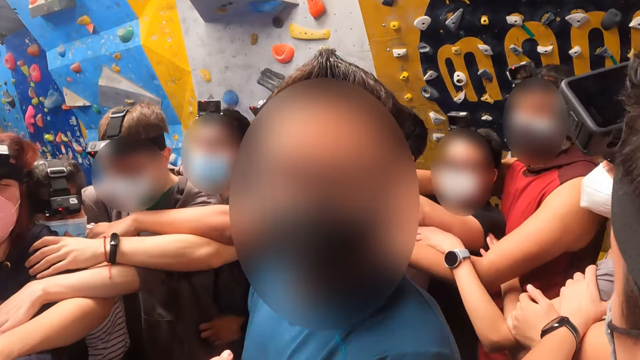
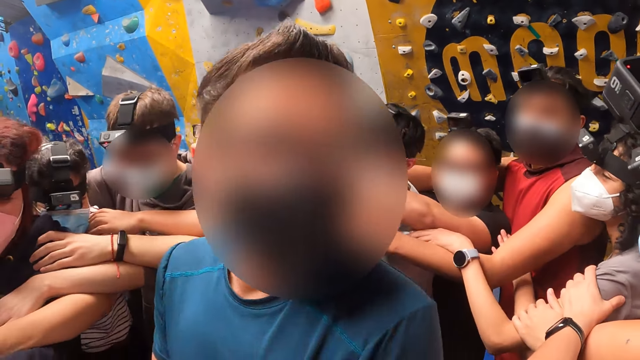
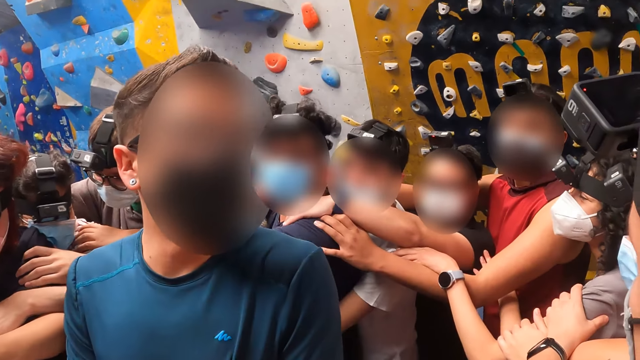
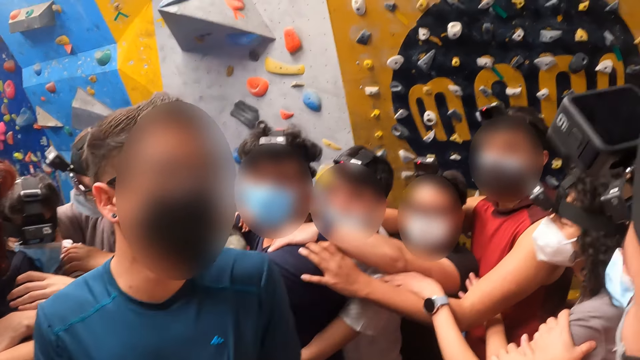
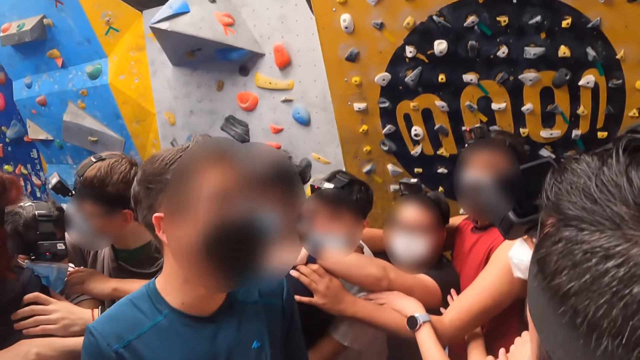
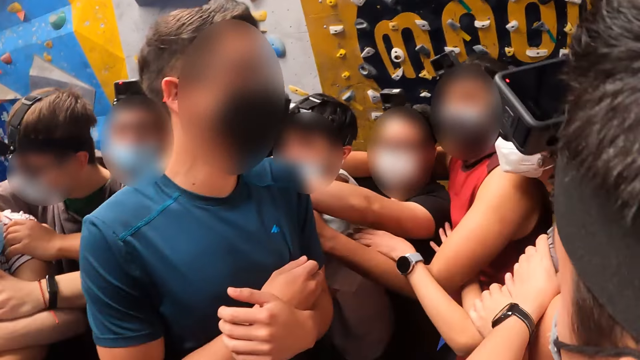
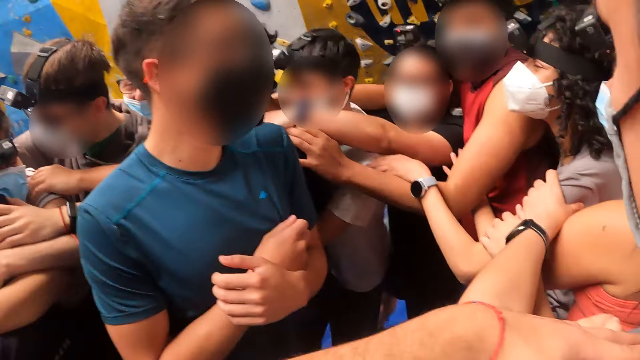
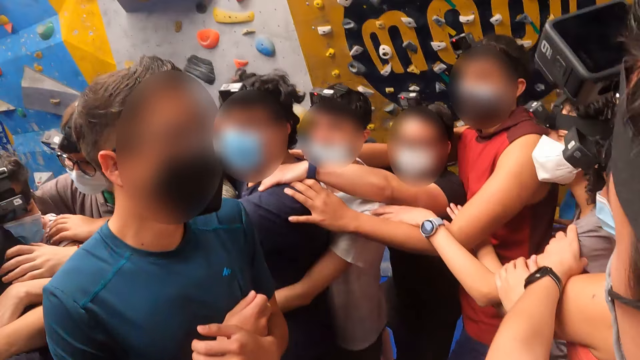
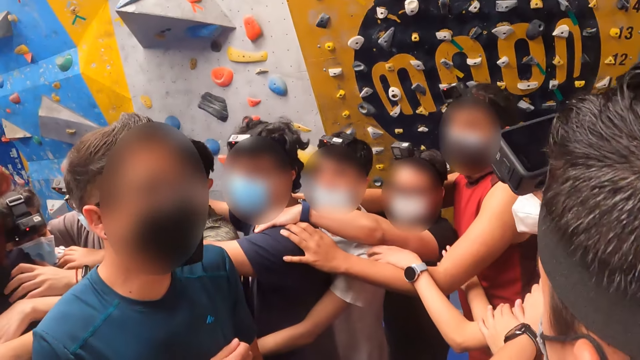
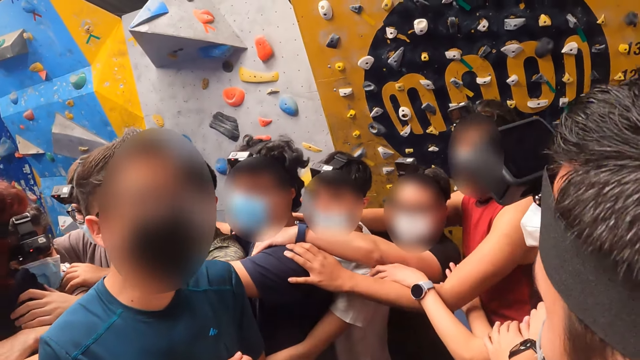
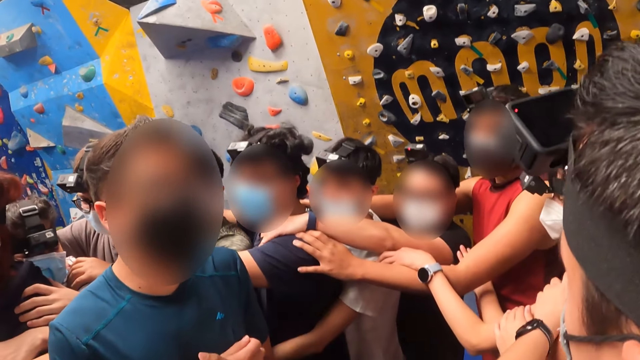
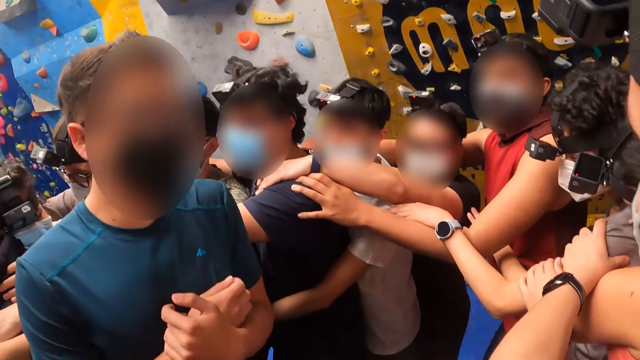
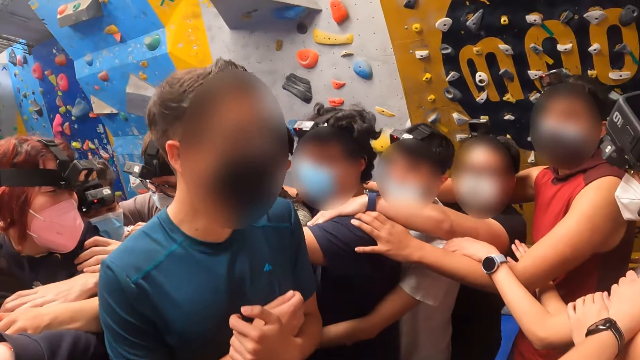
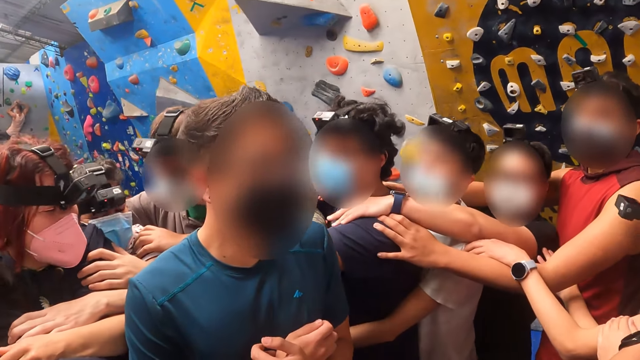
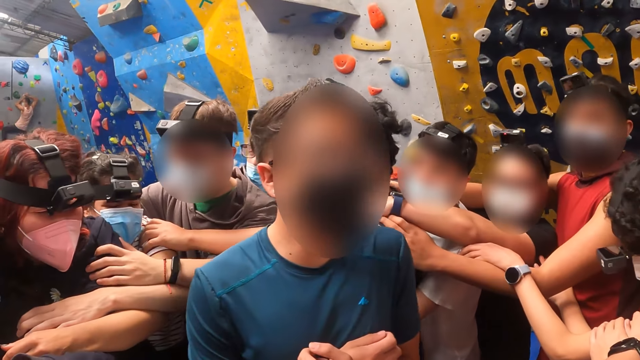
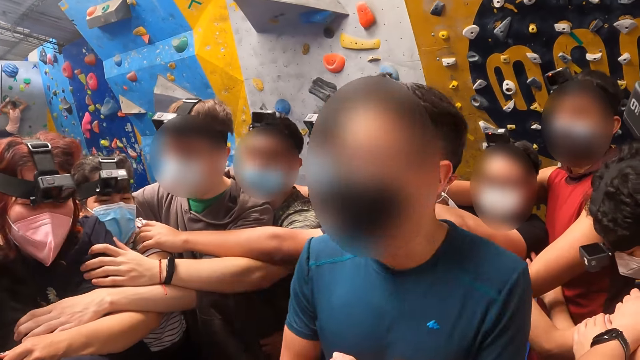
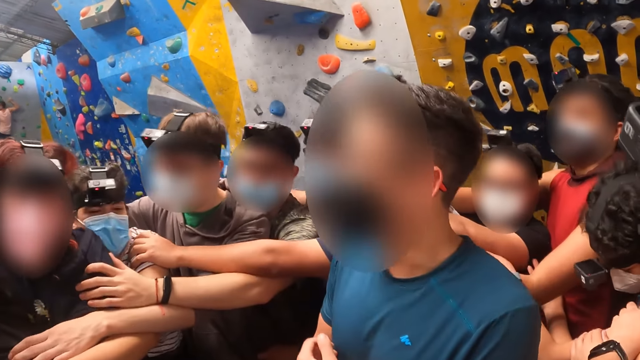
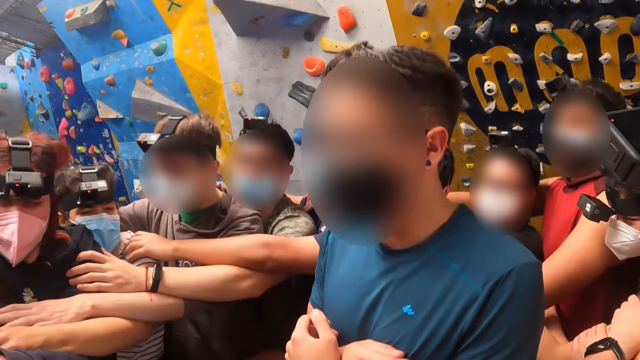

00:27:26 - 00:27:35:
The instructor interacts with the camera wearer and the group of people.

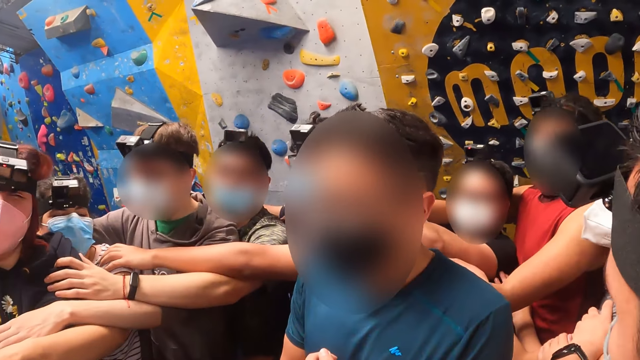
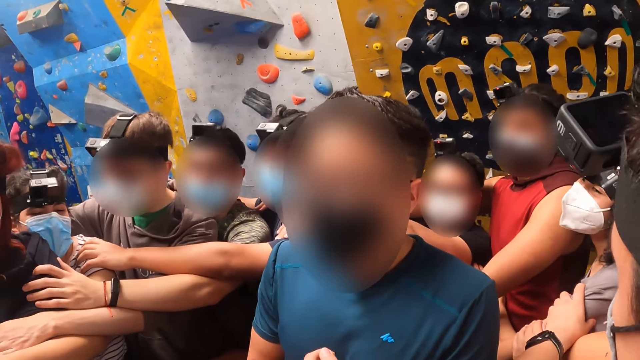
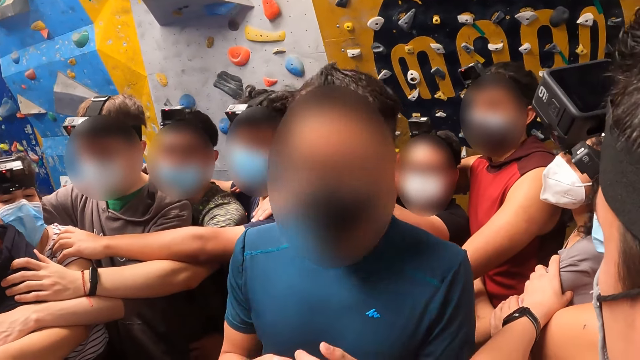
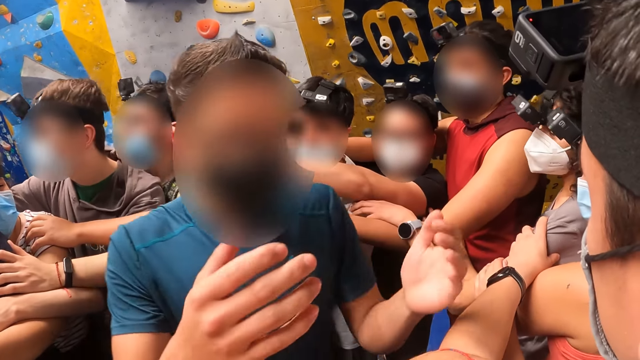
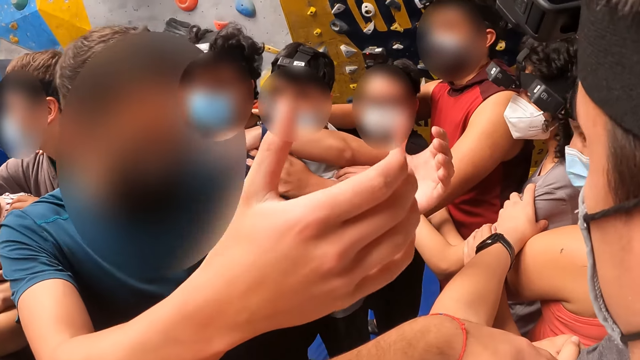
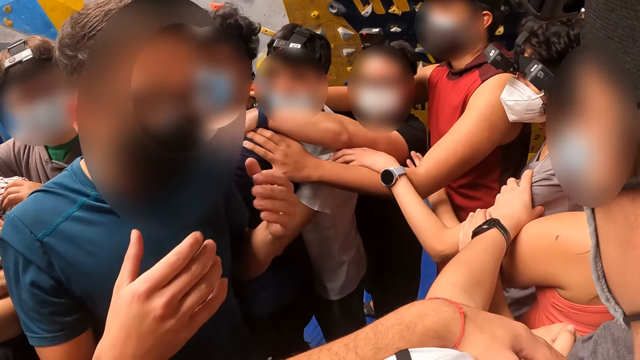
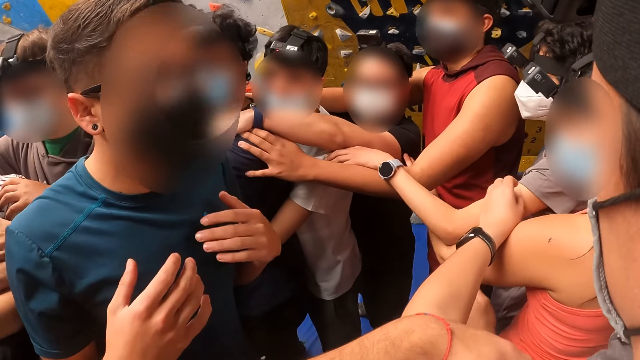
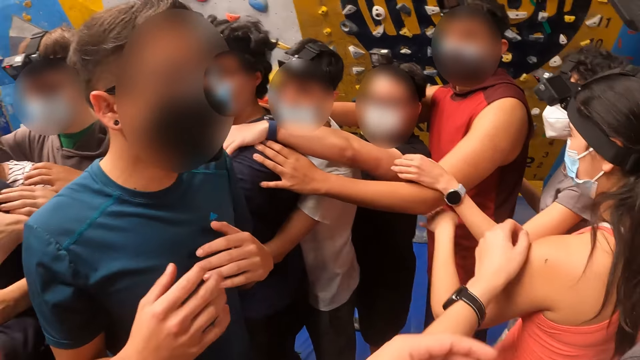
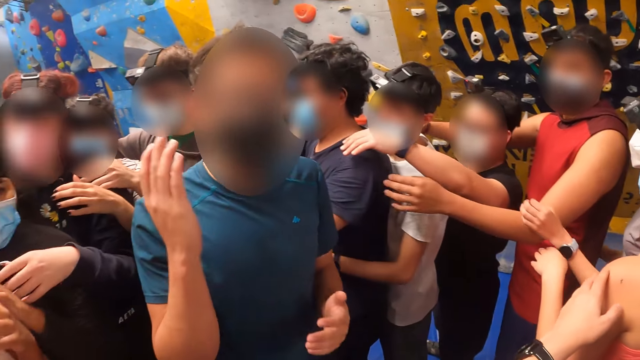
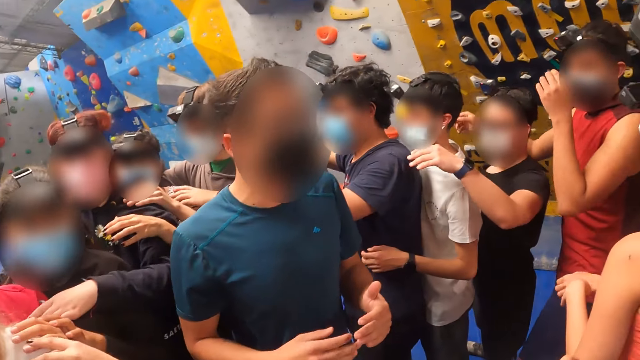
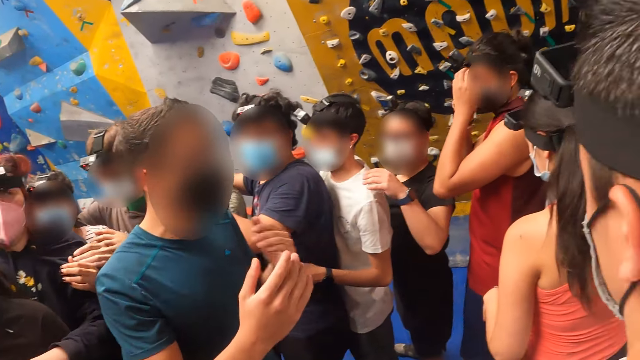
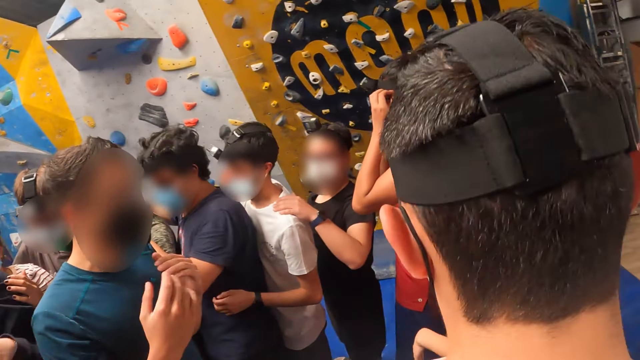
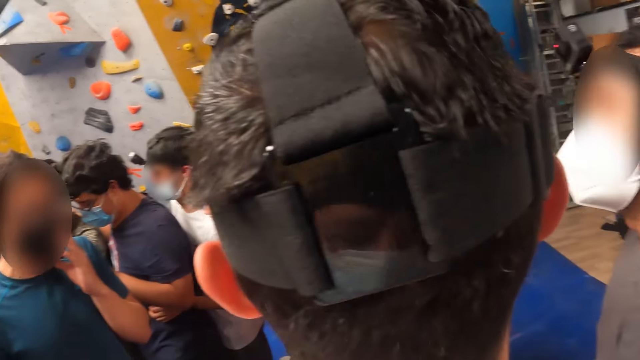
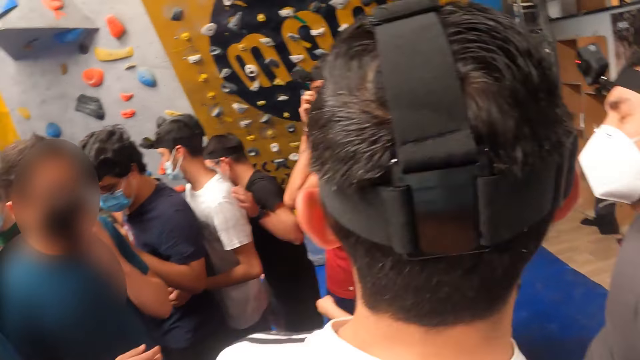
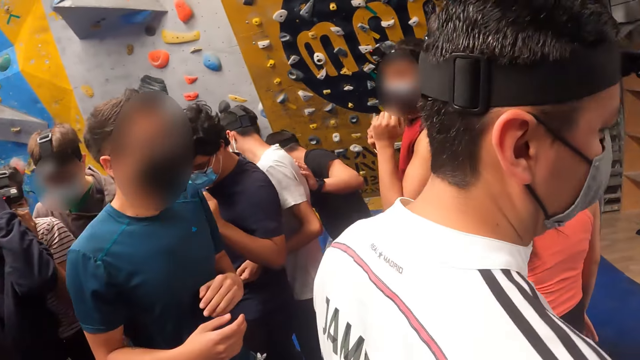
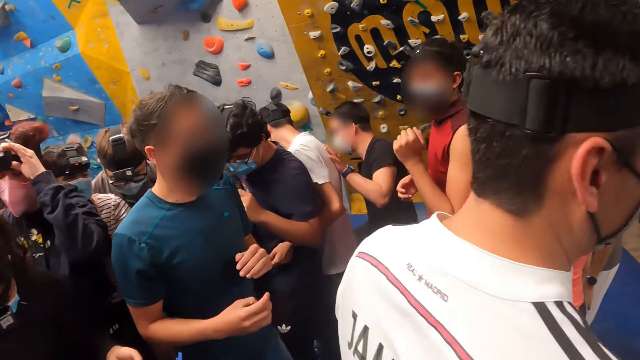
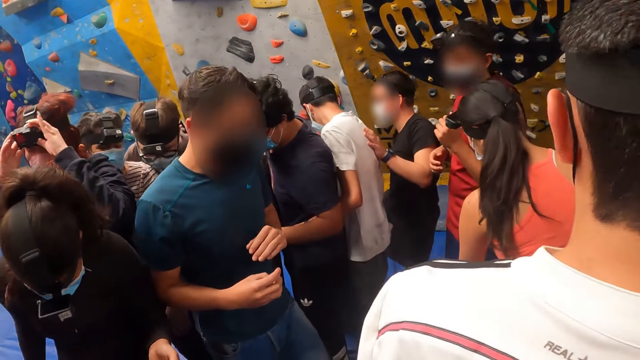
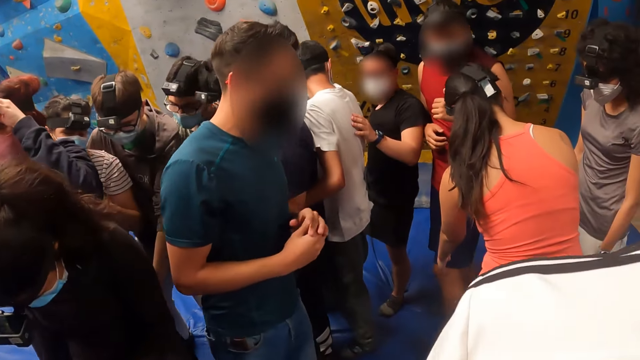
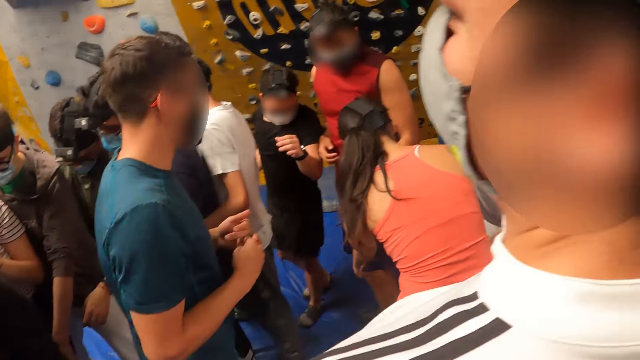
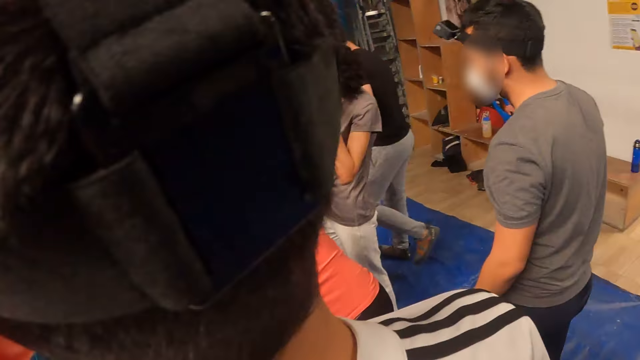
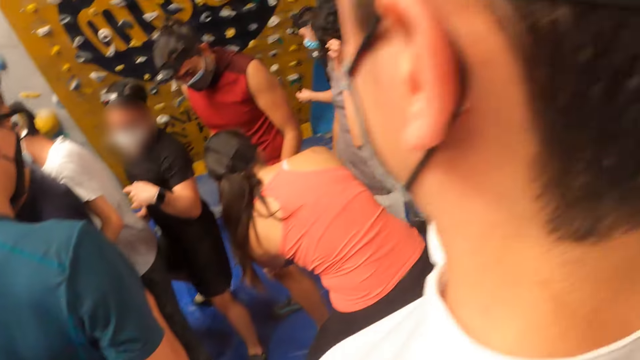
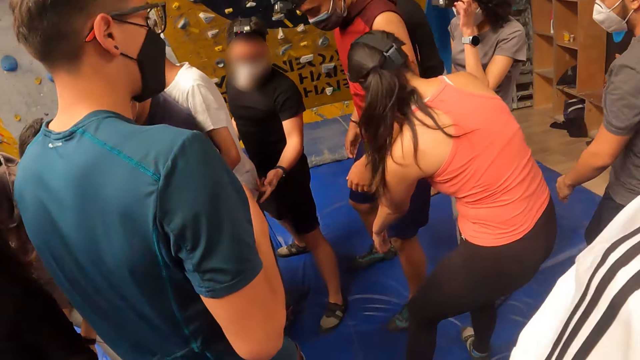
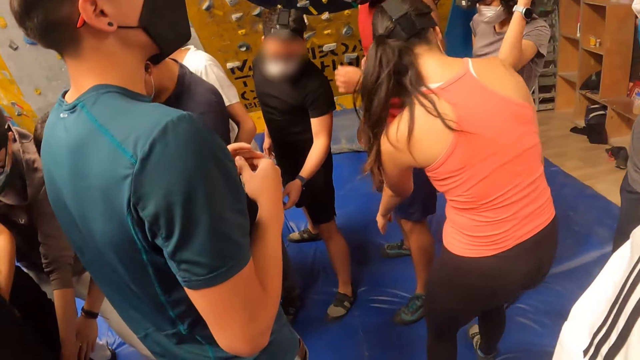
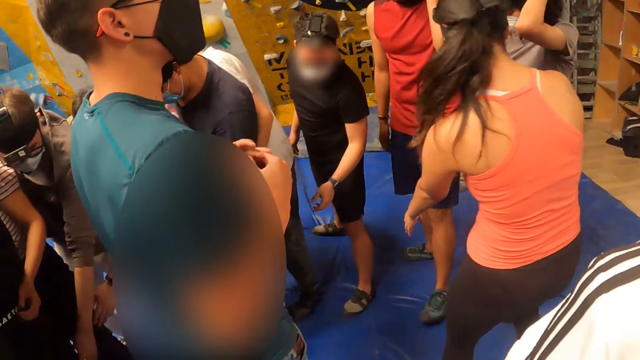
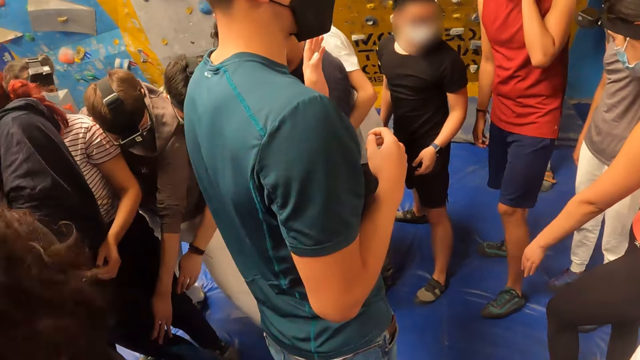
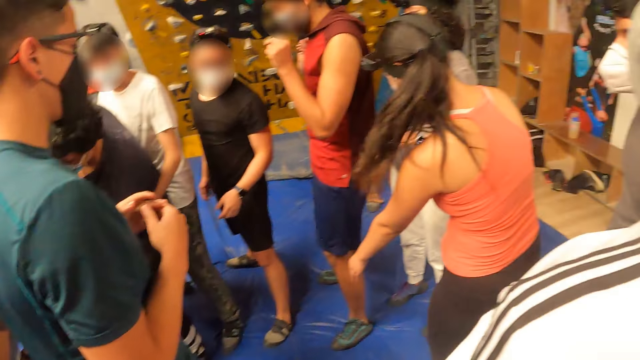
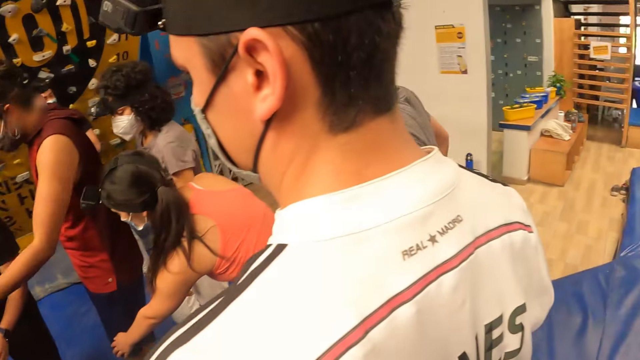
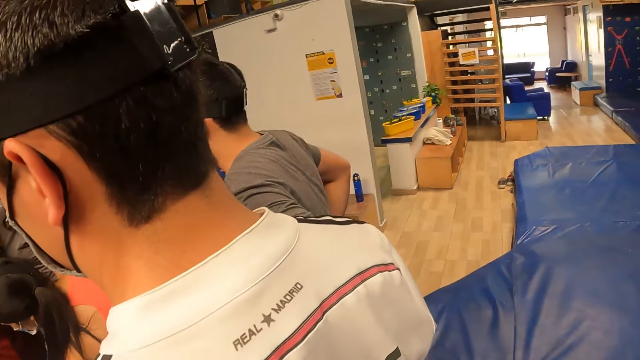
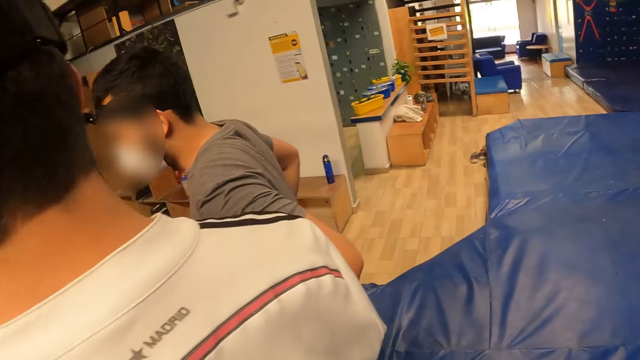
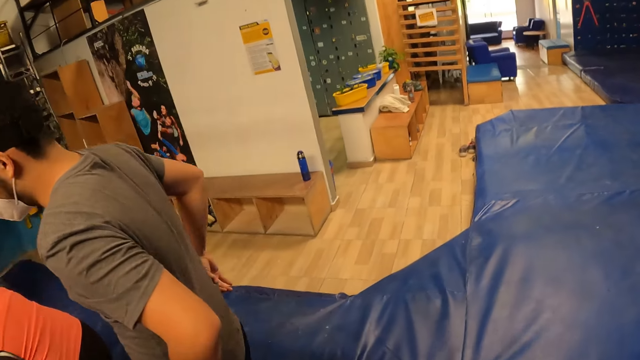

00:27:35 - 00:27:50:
A man raises his hands. The man moves his hands. A lady moves her hands.
